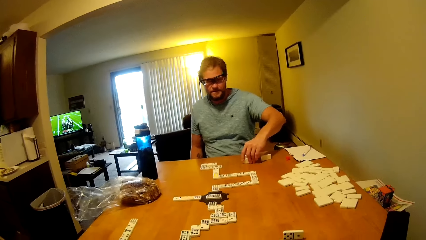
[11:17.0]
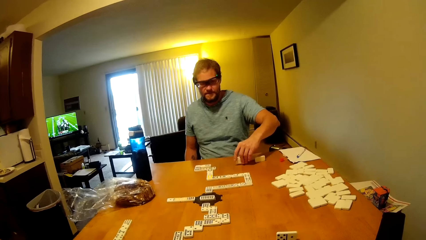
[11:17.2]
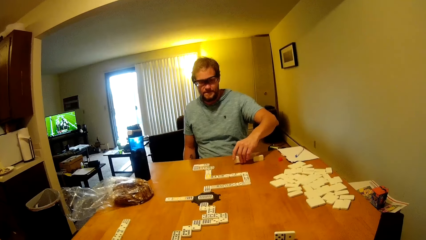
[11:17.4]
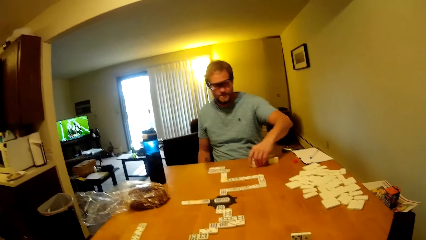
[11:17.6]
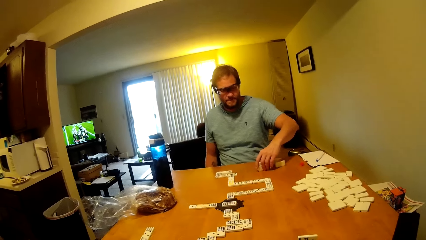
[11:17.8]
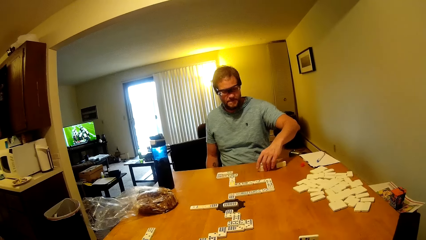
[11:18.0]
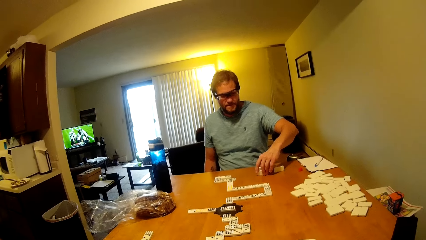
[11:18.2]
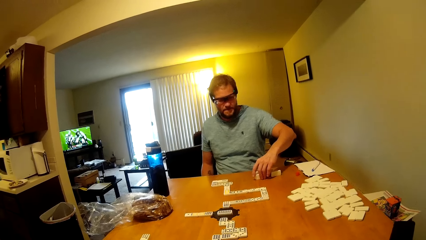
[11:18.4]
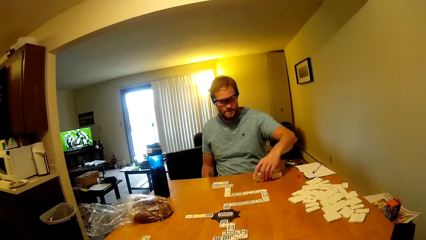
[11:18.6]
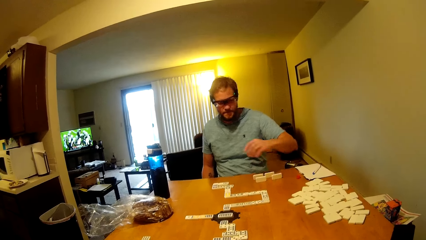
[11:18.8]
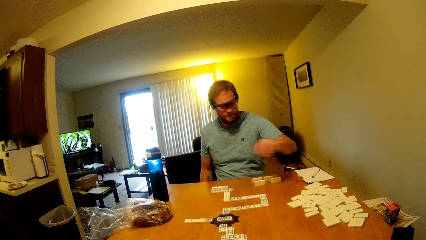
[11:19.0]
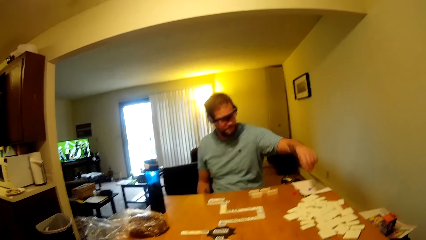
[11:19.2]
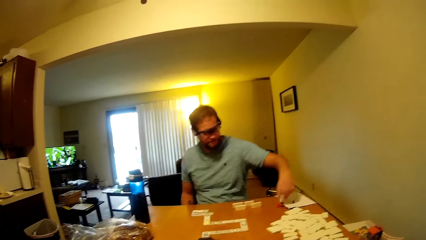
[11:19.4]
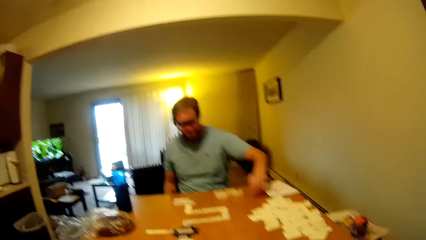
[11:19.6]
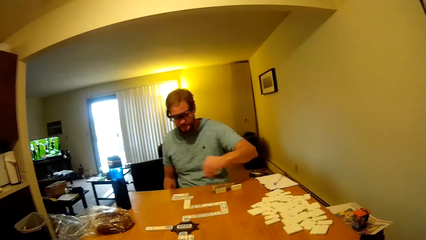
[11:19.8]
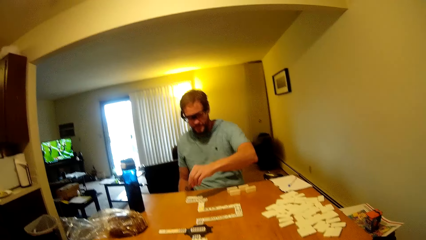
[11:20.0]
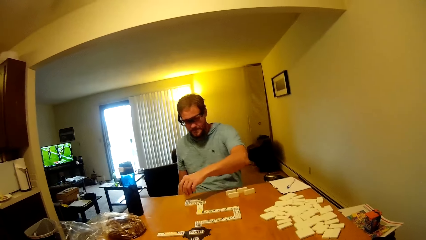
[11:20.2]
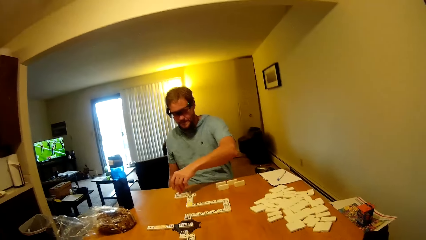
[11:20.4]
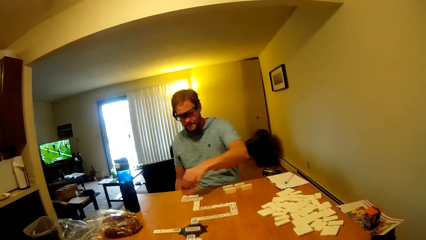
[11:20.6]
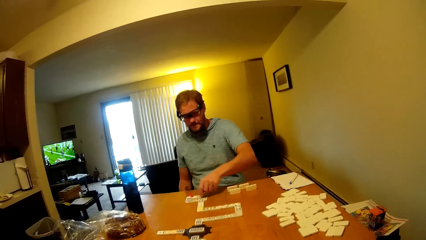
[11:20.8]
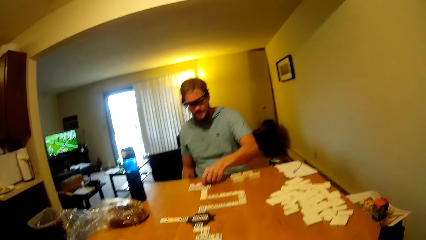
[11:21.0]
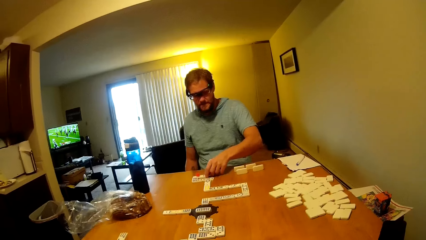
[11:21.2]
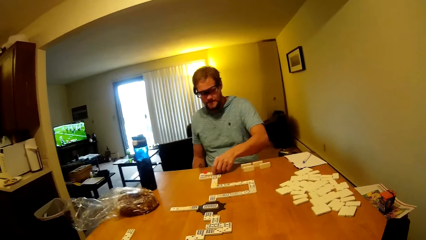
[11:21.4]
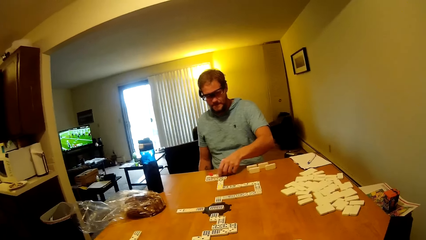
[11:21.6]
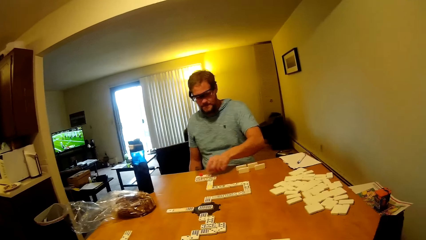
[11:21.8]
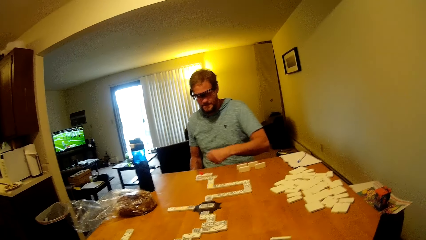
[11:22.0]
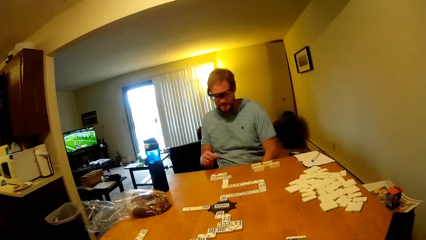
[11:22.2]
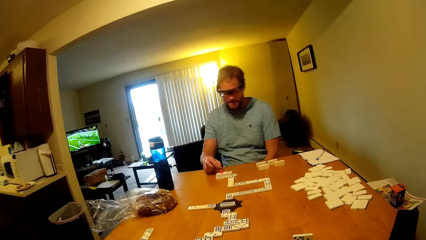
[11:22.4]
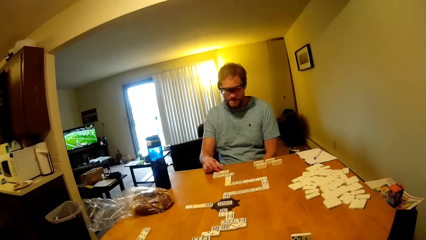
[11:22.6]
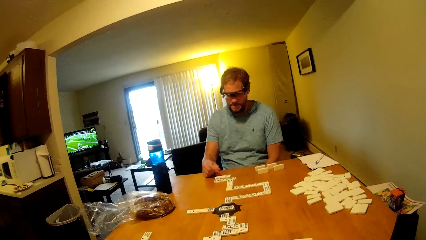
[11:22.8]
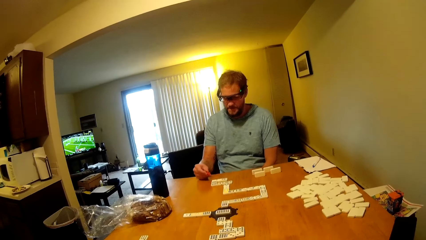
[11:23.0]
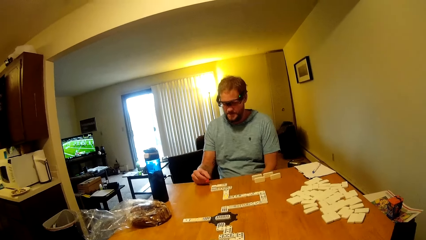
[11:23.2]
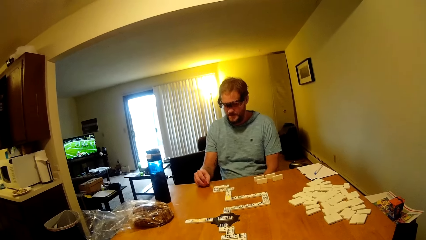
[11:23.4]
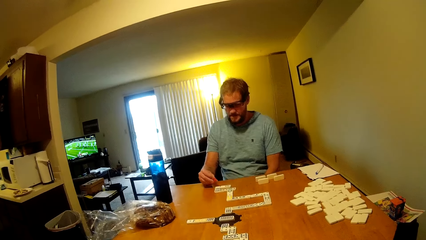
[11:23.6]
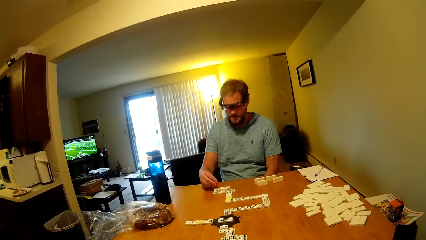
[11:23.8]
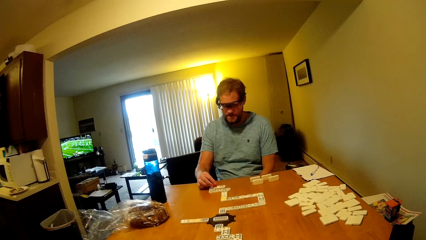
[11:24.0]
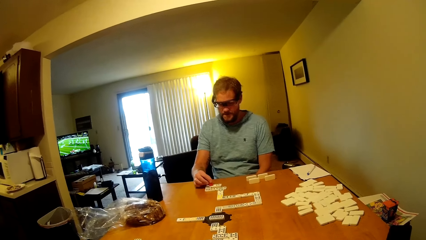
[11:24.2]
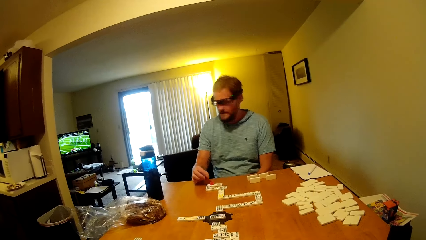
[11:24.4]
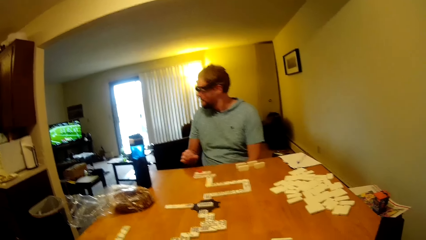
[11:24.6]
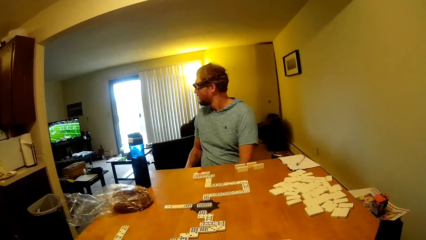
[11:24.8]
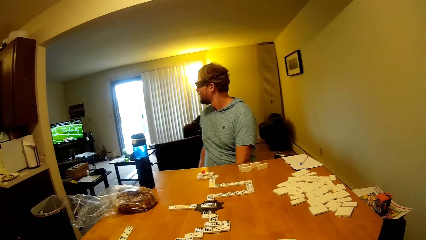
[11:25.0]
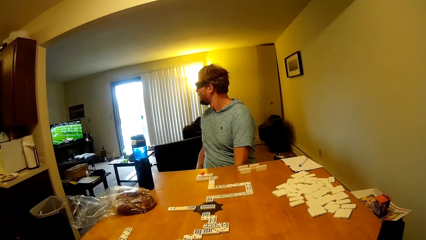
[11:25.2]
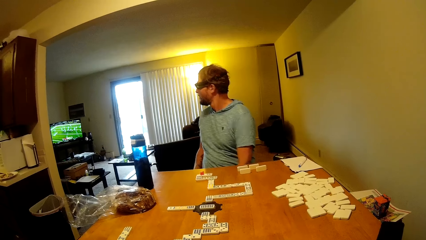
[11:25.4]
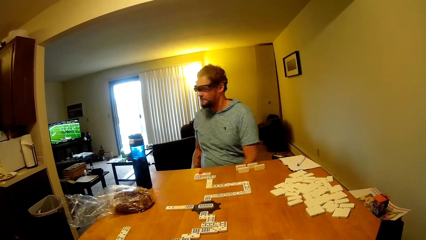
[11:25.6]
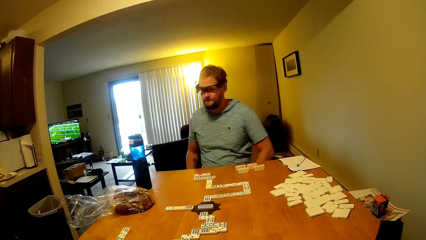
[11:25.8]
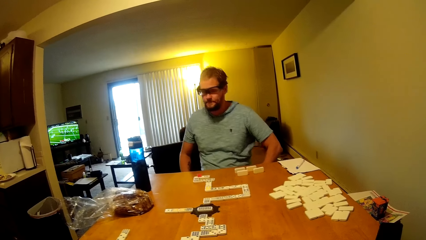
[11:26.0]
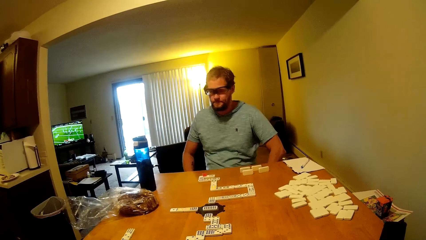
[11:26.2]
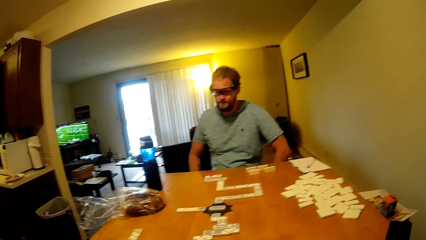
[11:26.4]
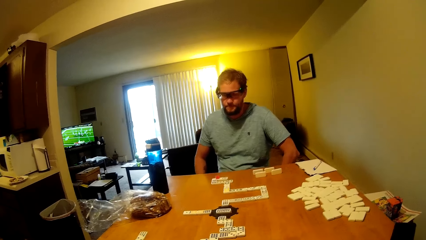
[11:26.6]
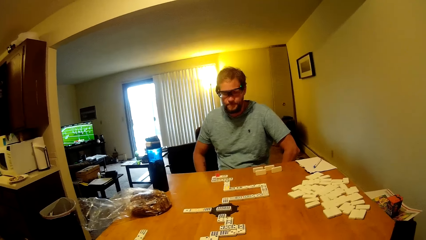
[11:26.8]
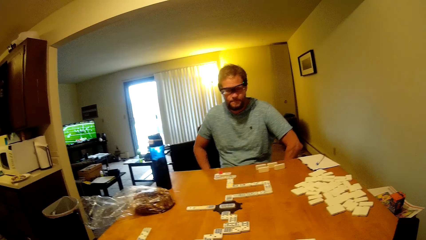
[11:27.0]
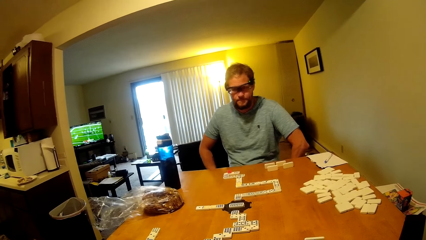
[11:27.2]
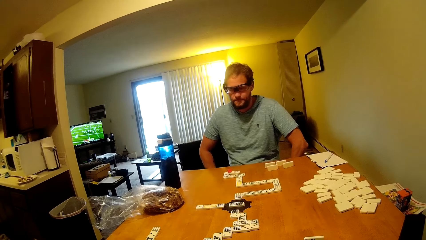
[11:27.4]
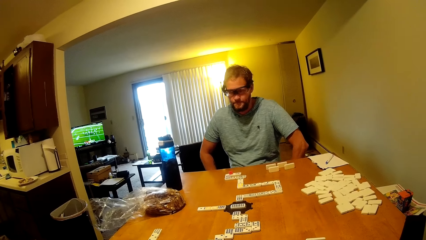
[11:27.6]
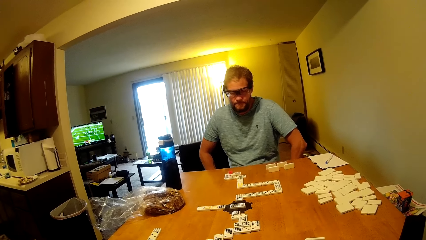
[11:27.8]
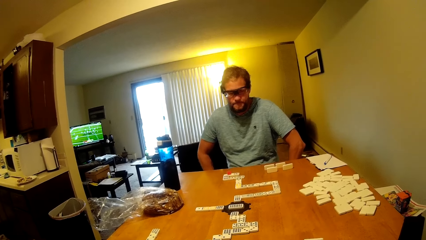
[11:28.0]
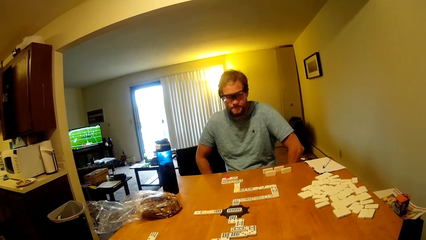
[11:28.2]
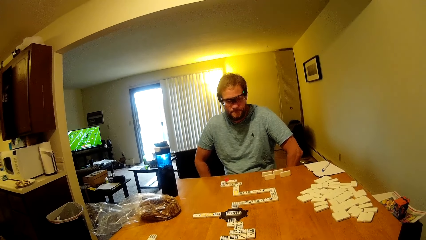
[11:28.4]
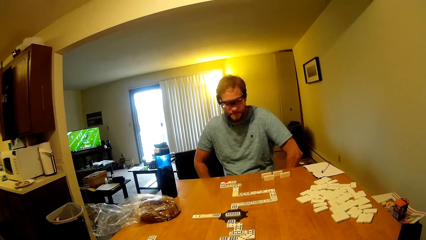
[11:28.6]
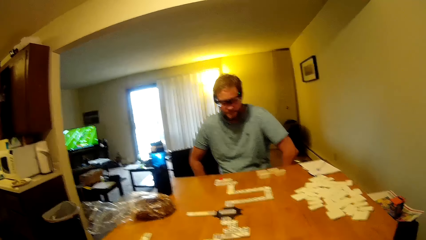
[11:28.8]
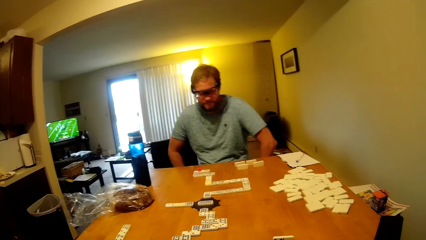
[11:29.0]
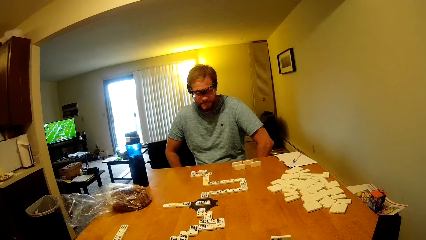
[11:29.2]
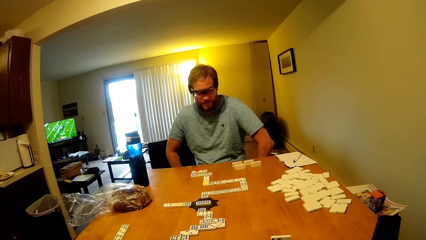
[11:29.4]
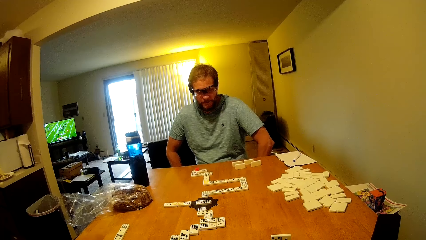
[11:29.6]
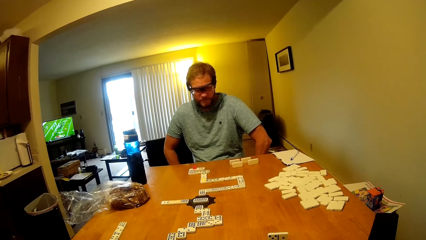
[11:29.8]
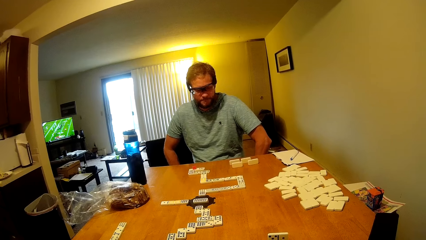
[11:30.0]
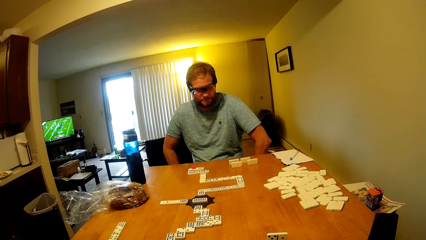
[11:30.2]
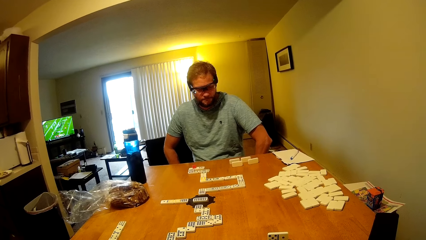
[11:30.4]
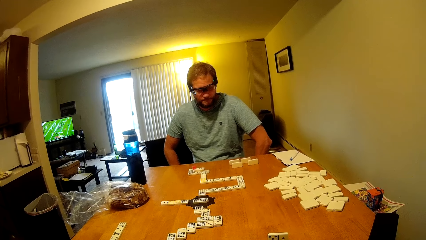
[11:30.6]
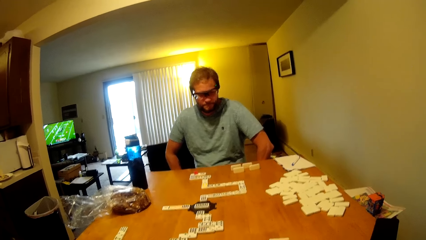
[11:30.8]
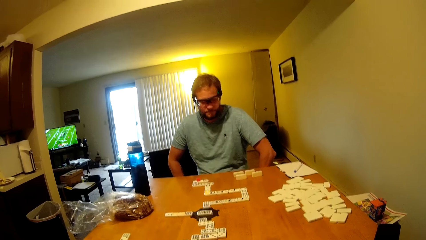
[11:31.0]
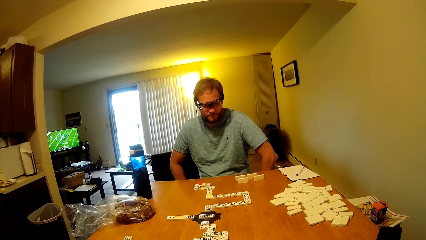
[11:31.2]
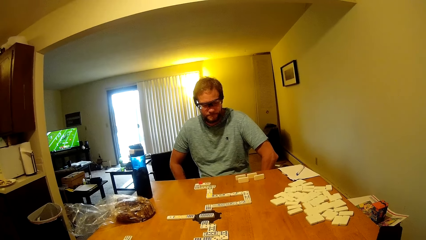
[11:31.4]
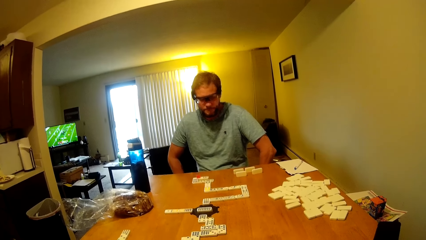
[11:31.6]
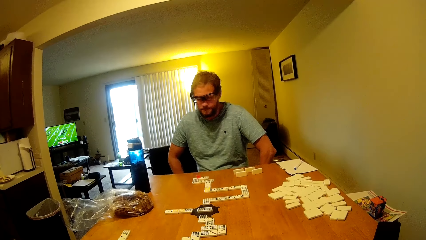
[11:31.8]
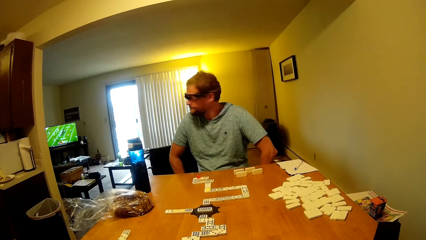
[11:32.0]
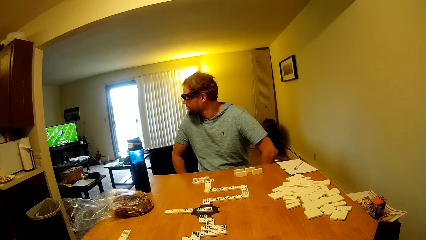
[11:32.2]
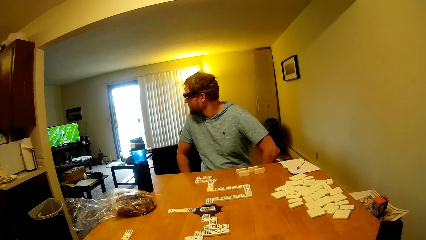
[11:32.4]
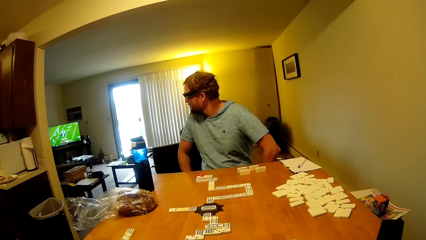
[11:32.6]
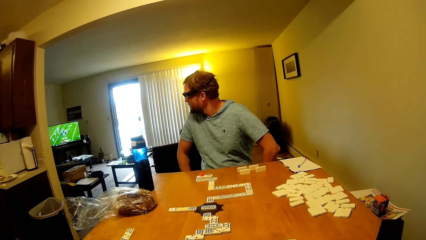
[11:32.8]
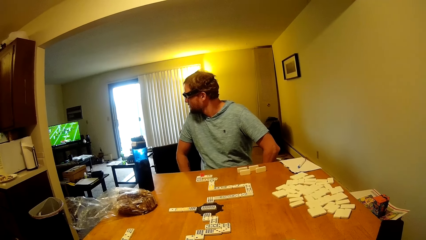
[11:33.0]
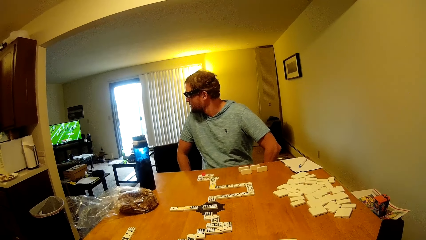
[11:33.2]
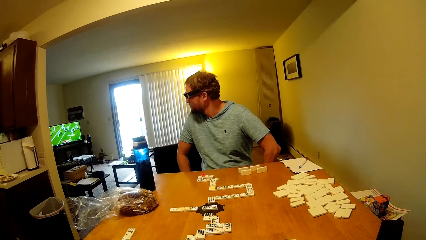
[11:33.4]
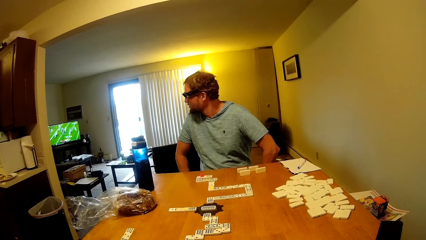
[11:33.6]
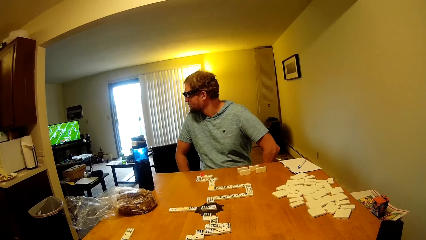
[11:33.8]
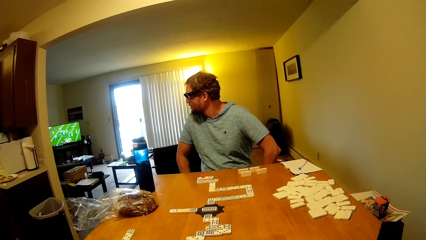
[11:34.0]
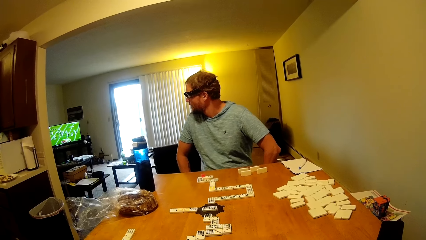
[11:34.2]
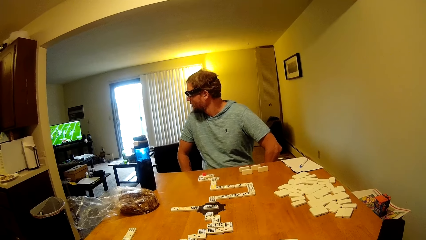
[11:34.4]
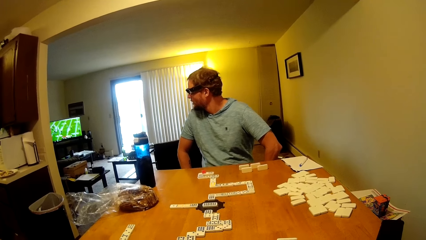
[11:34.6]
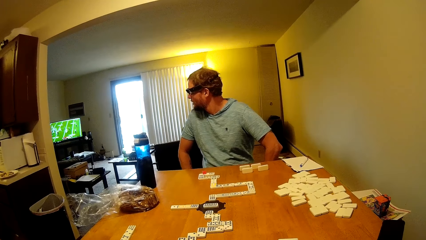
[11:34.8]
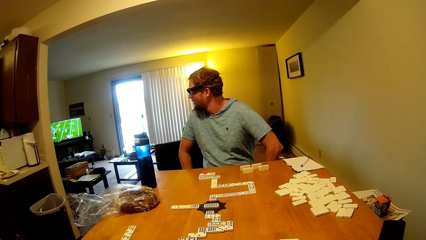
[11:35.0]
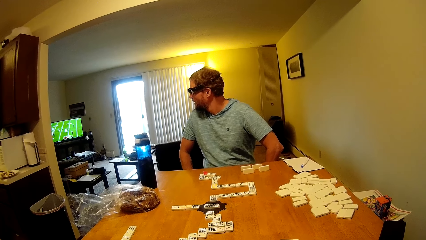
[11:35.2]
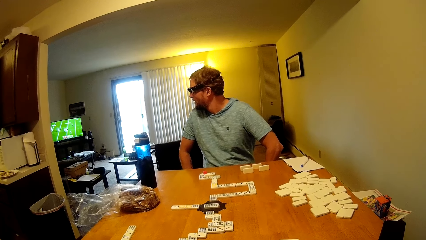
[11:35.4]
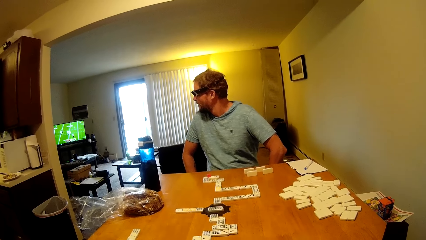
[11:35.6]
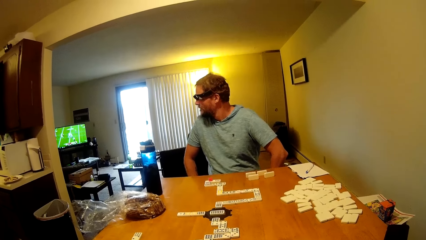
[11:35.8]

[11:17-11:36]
A man hits a dominoes piece on the table and moves dominoes pieces. The man puts something on top of the word board. The man plays a dominoes piece. The man looks at the television.
